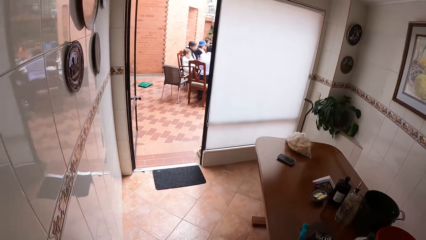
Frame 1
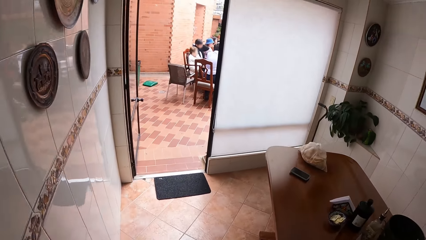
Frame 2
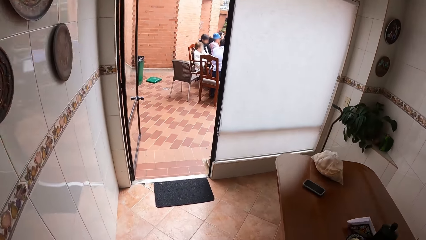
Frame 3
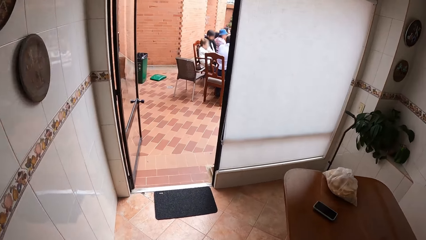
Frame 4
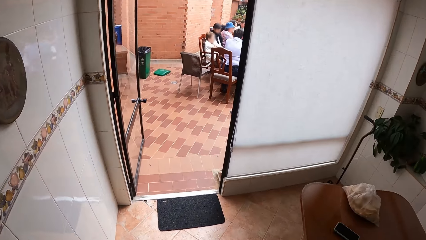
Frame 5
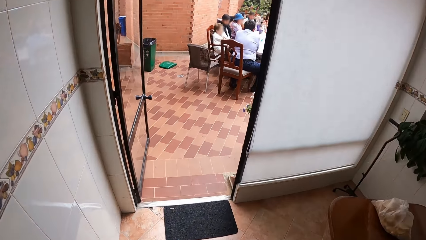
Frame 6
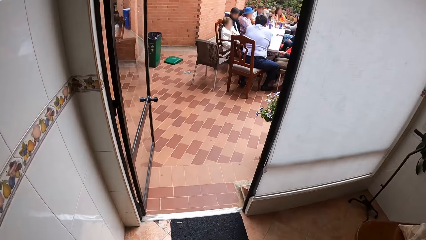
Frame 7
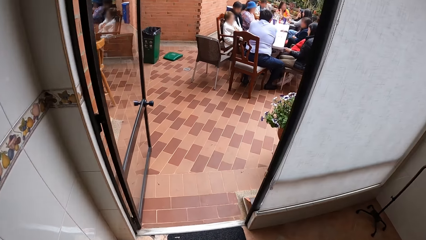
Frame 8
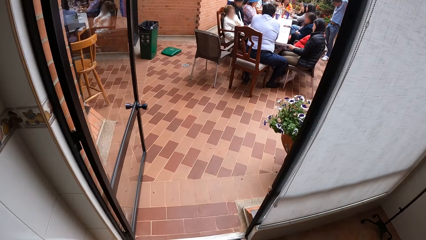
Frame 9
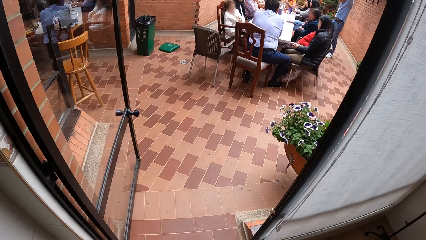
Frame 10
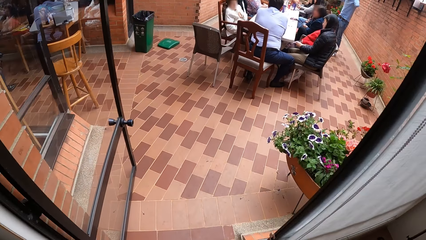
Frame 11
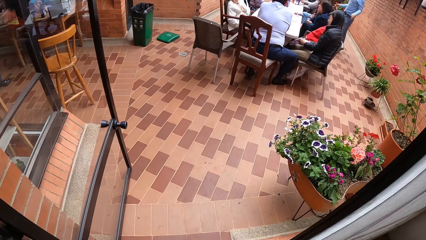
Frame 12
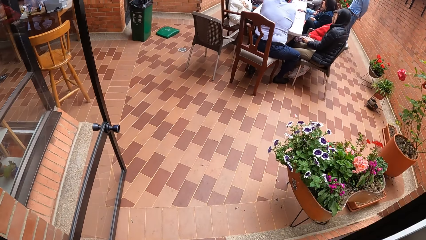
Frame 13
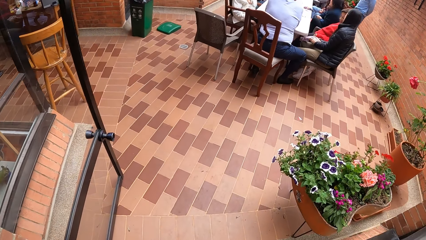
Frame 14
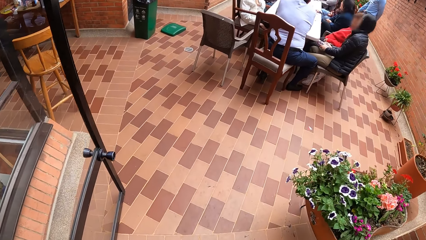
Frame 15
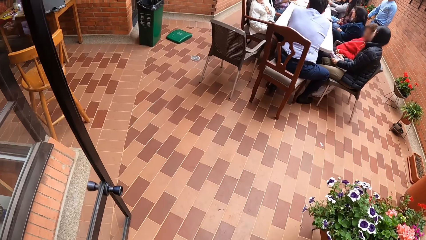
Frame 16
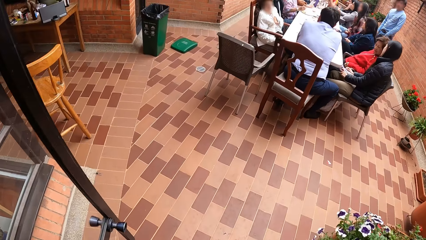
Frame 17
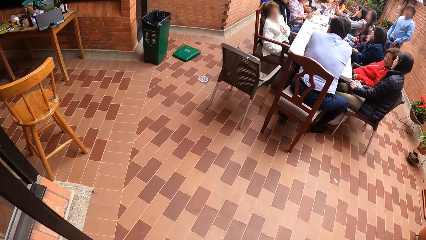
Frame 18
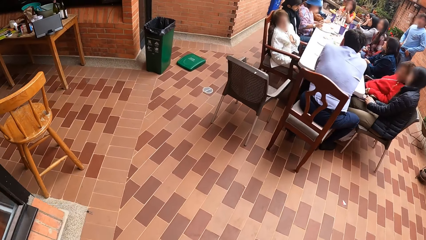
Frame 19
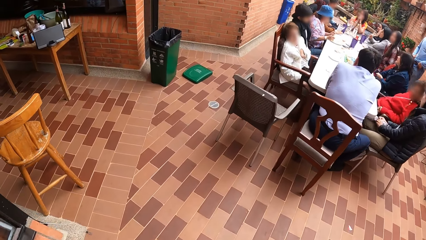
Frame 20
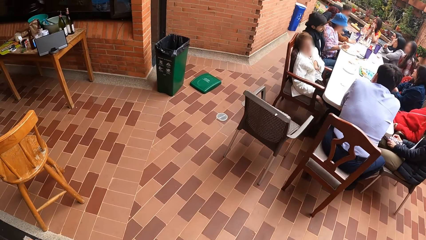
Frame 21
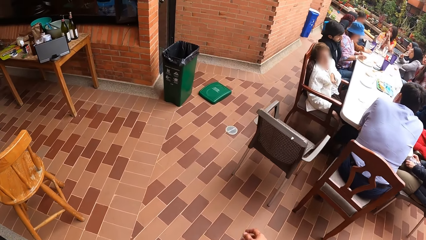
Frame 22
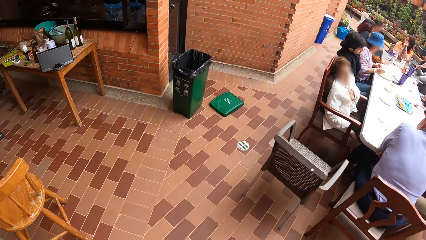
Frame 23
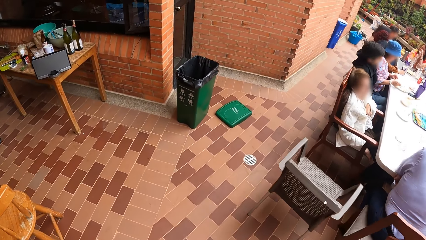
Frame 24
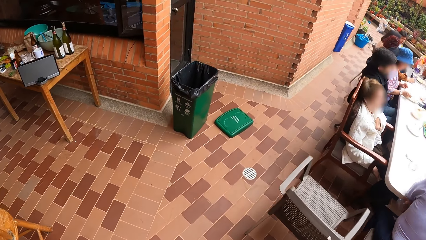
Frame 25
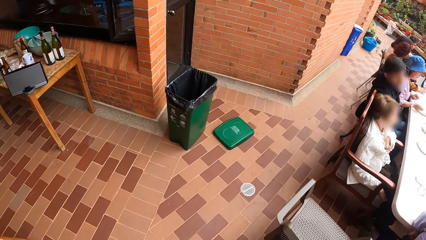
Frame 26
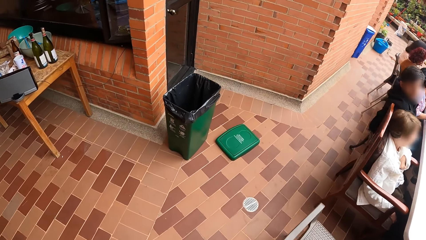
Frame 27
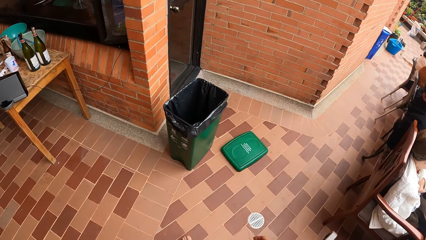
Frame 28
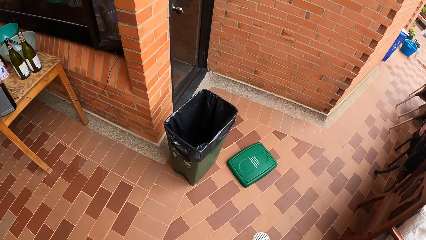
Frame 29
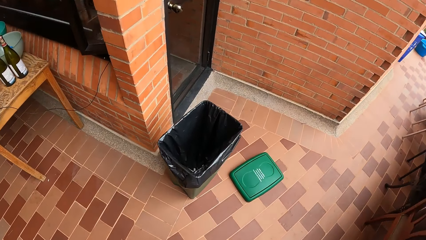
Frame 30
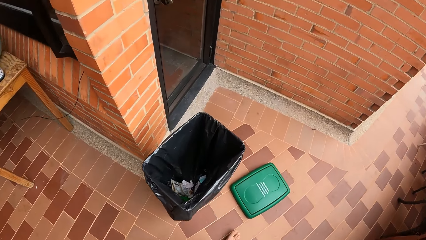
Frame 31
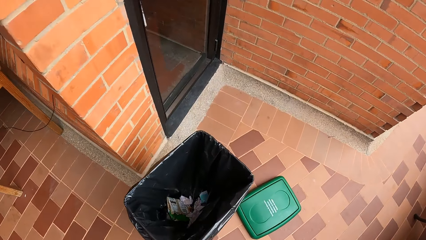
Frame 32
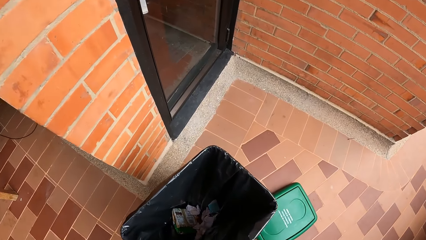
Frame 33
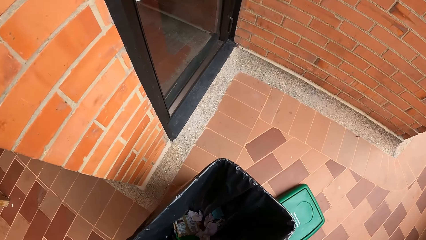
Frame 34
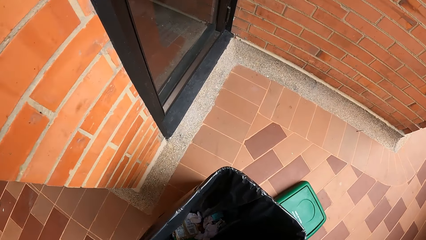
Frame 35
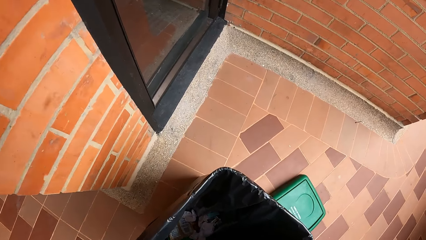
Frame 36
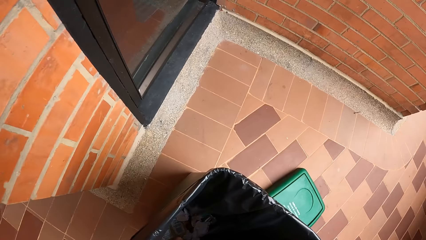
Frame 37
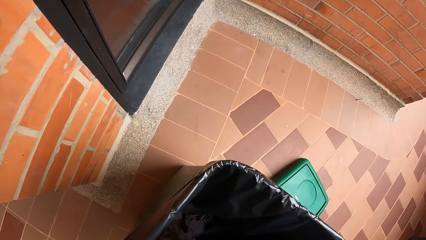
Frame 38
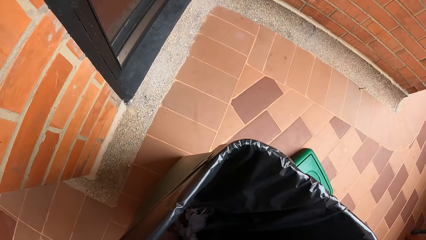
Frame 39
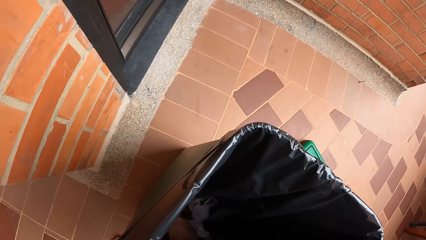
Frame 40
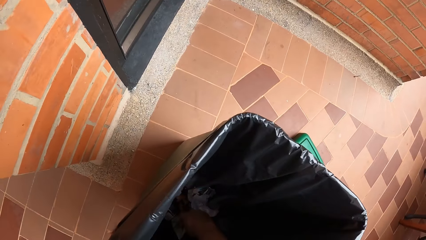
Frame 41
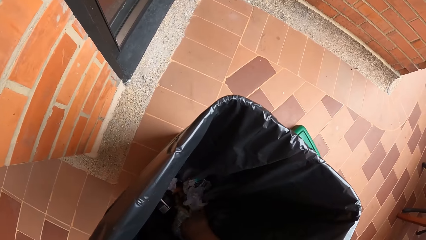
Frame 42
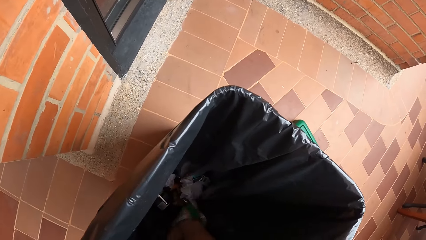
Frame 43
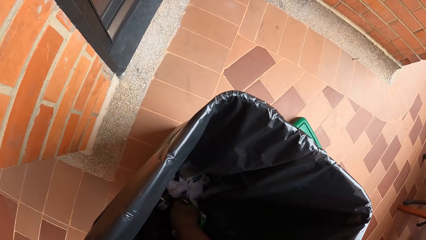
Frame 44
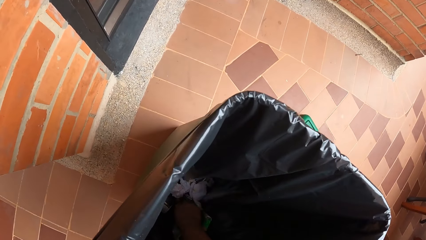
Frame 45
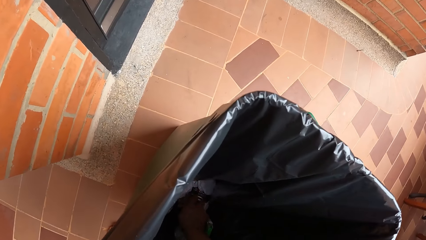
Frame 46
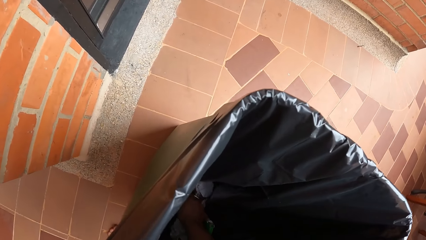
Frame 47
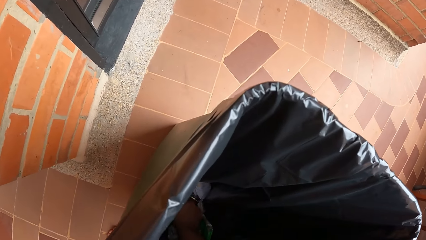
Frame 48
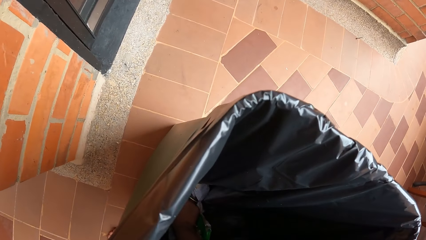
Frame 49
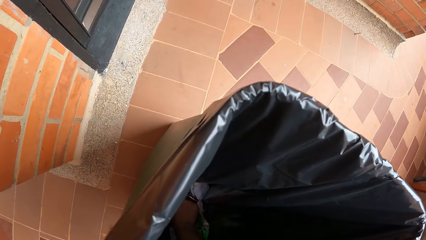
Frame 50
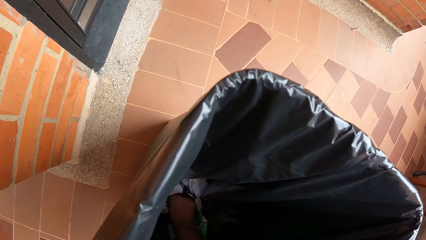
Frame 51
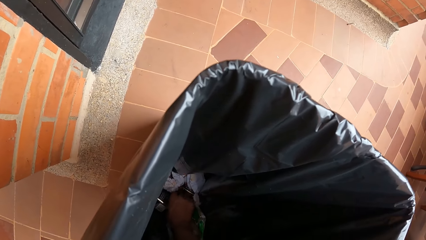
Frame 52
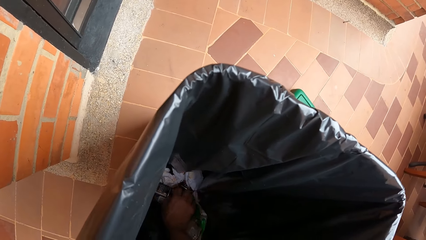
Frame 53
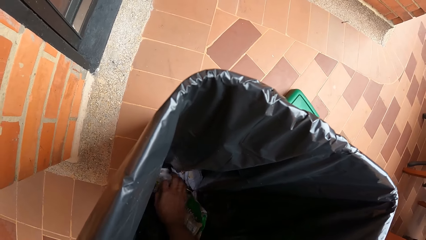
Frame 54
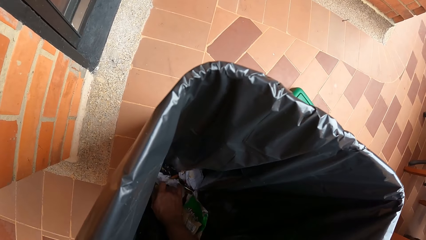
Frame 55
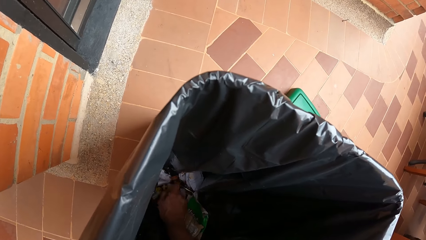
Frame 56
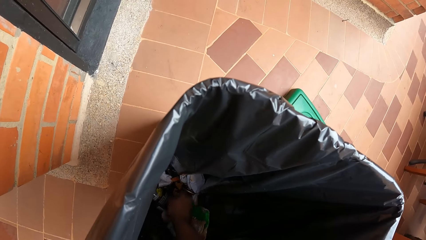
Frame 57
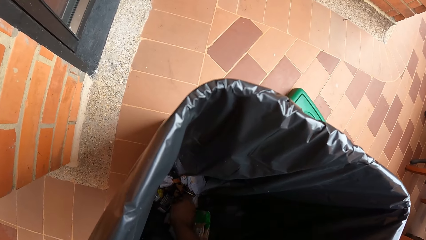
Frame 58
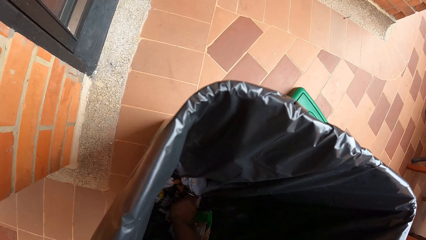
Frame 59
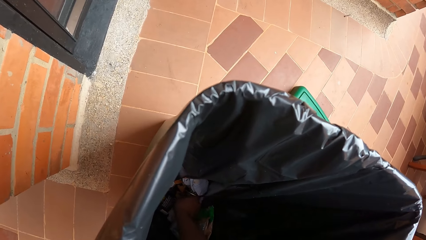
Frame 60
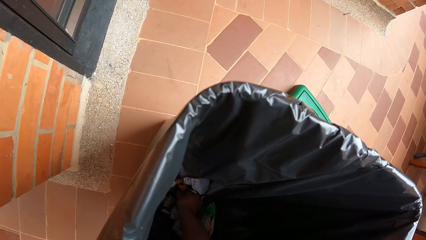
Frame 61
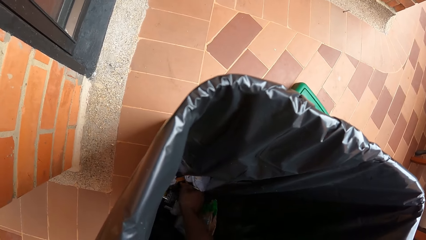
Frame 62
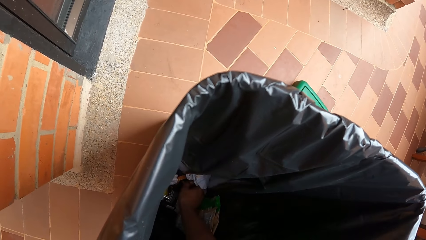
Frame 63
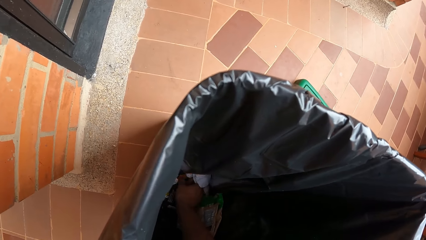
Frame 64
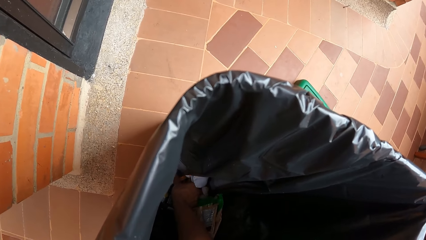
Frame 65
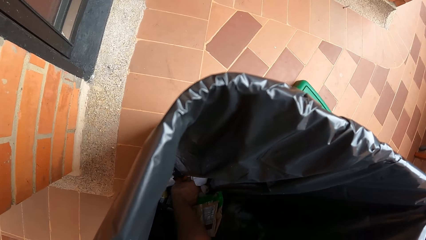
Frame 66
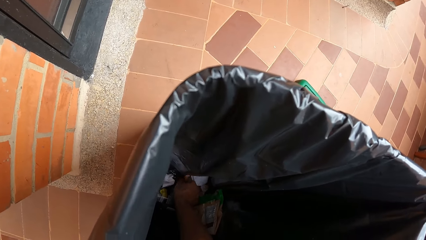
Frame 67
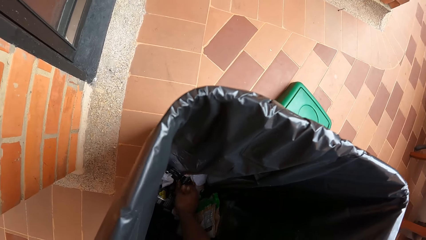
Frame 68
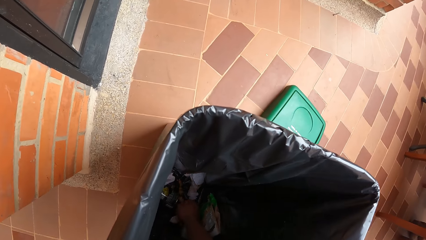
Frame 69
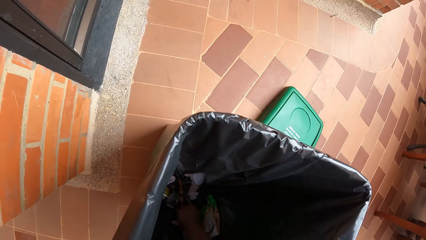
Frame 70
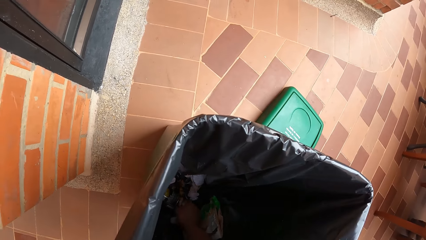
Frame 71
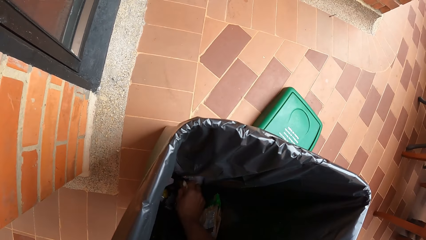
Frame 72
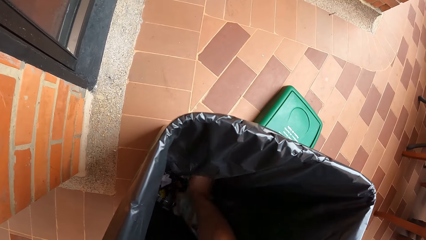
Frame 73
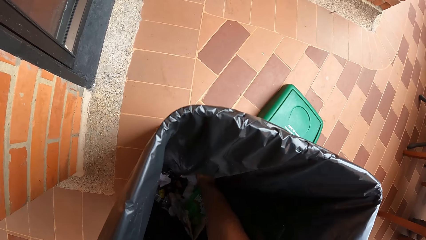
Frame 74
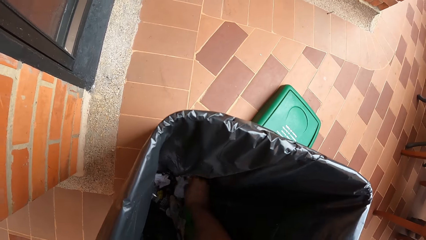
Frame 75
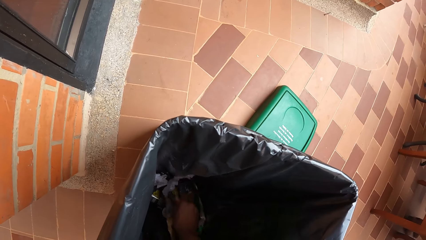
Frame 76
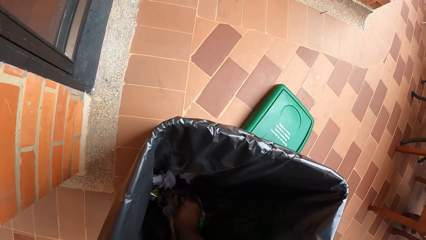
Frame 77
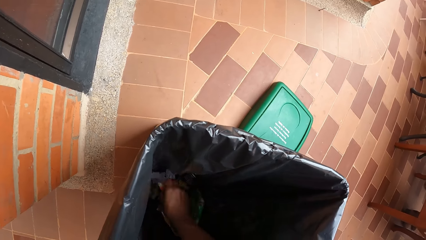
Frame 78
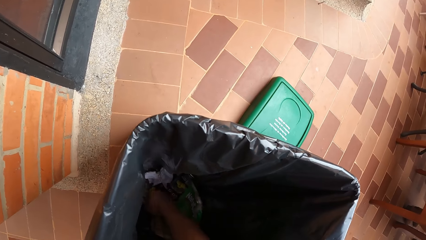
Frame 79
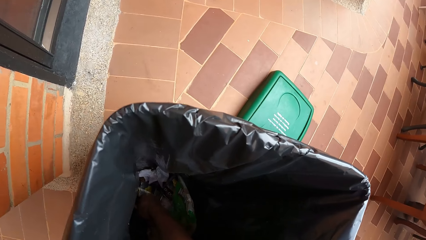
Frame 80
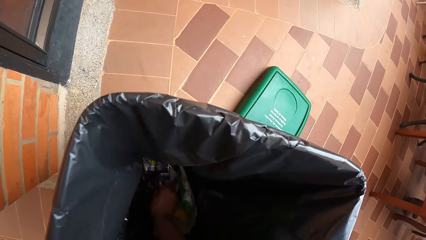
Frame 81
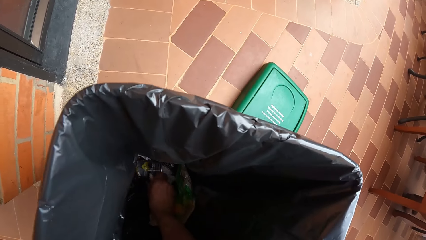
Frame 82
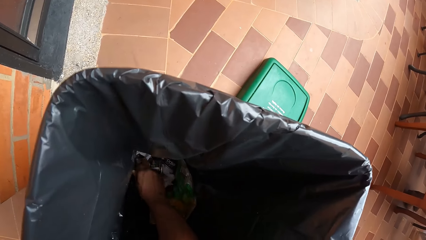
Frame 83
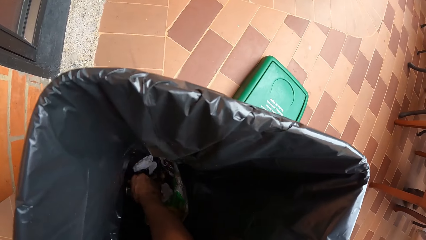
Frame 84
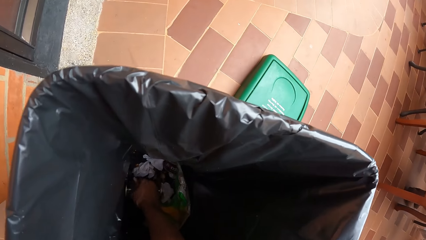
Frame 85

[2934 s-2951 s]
The camera wearer walks in the compound. He picks something from the bin. He carries seeds from the bin with his right hand.
